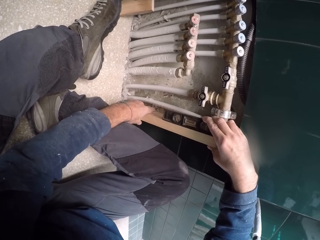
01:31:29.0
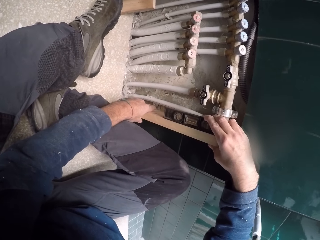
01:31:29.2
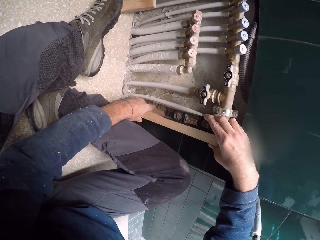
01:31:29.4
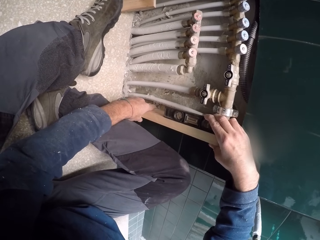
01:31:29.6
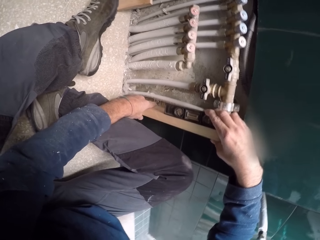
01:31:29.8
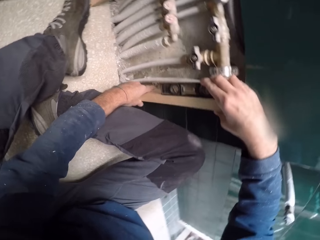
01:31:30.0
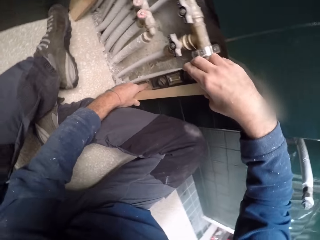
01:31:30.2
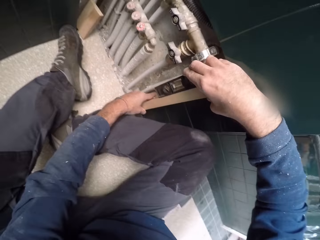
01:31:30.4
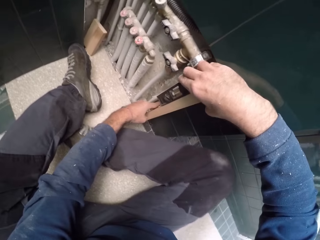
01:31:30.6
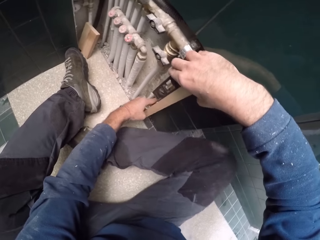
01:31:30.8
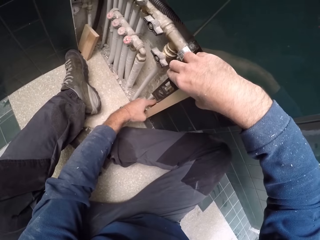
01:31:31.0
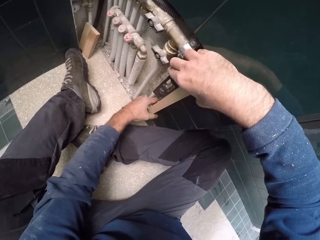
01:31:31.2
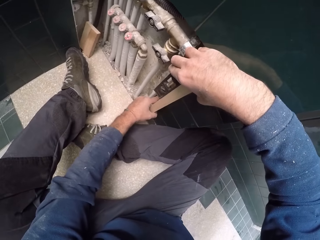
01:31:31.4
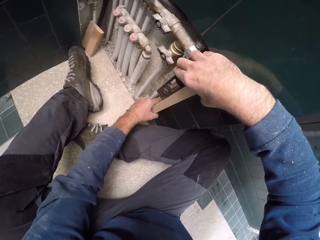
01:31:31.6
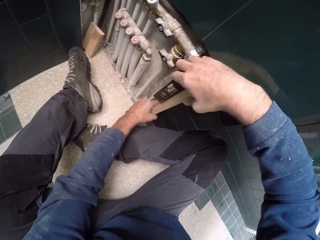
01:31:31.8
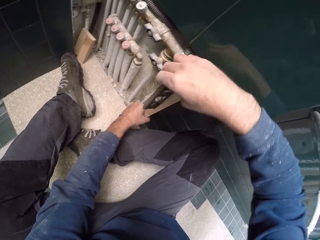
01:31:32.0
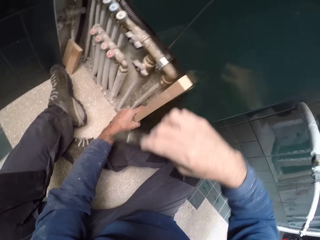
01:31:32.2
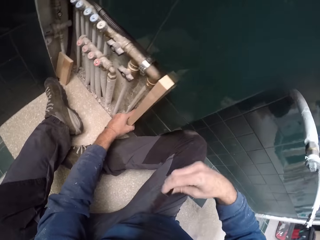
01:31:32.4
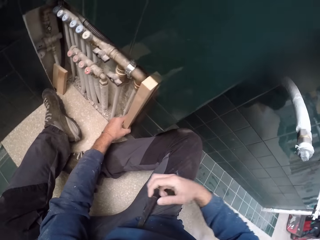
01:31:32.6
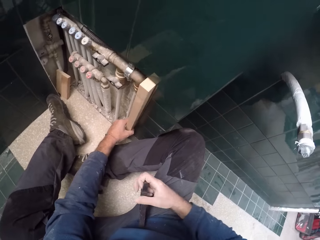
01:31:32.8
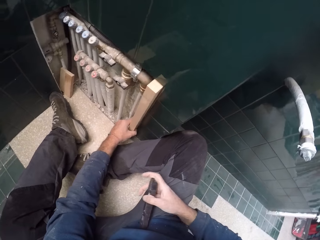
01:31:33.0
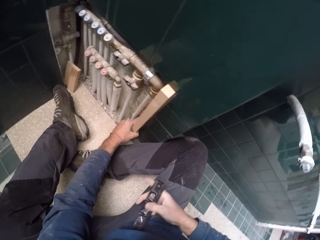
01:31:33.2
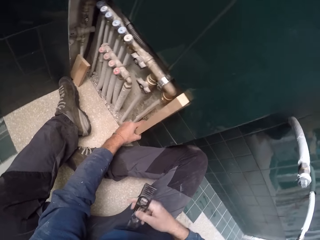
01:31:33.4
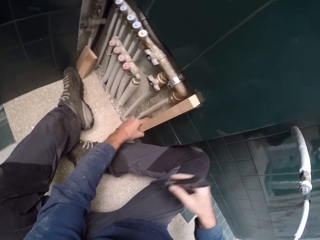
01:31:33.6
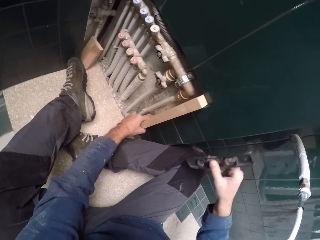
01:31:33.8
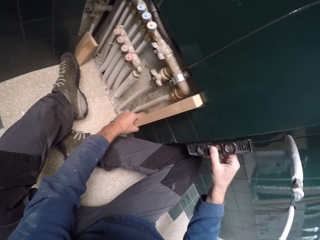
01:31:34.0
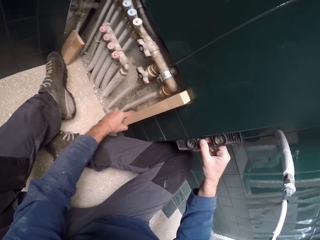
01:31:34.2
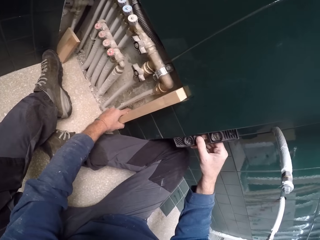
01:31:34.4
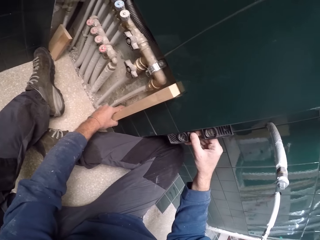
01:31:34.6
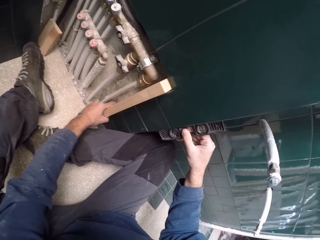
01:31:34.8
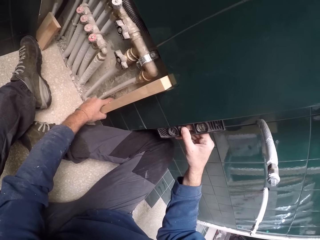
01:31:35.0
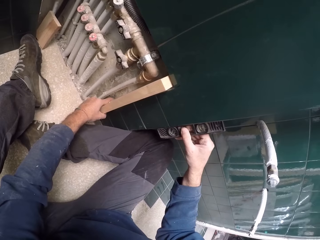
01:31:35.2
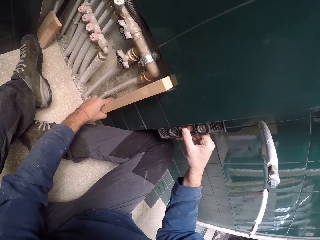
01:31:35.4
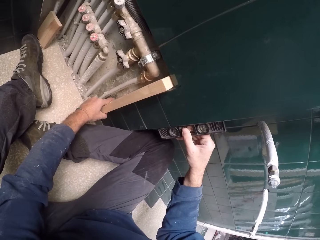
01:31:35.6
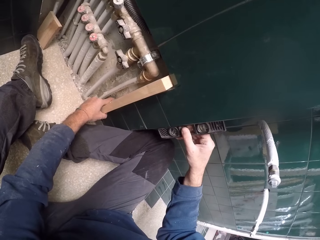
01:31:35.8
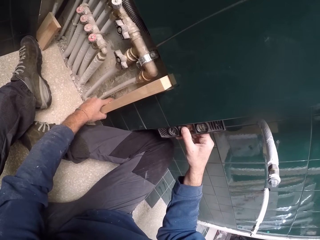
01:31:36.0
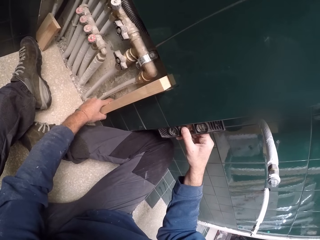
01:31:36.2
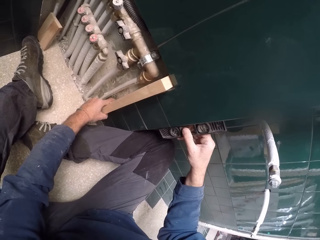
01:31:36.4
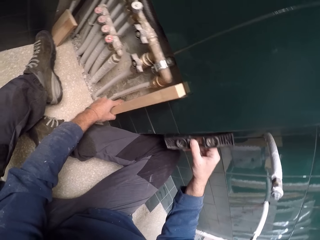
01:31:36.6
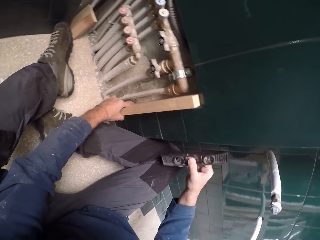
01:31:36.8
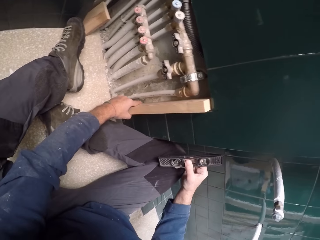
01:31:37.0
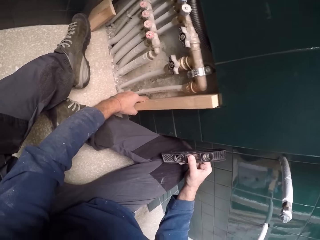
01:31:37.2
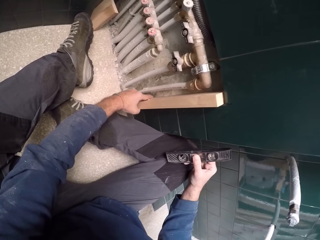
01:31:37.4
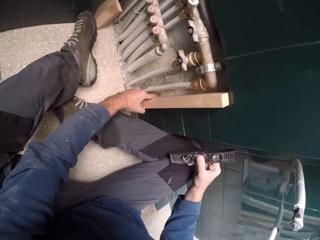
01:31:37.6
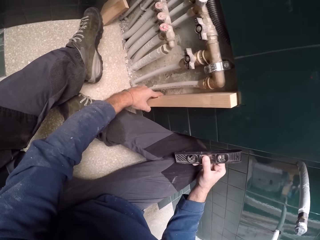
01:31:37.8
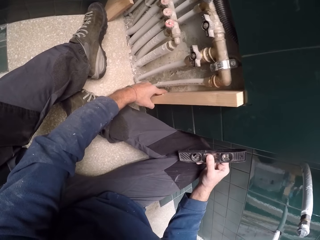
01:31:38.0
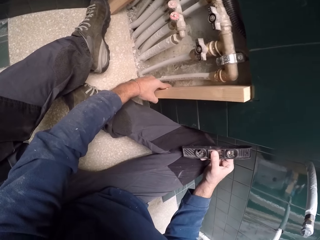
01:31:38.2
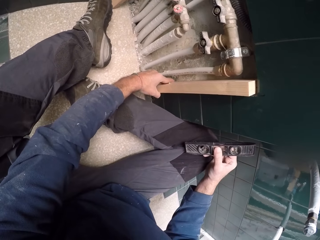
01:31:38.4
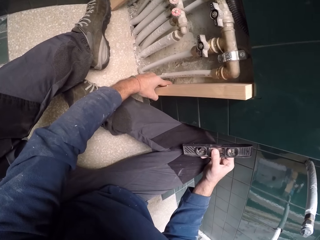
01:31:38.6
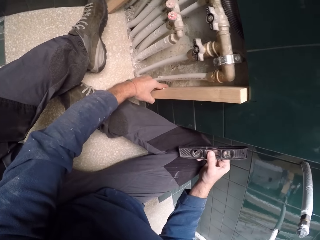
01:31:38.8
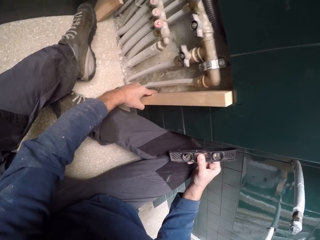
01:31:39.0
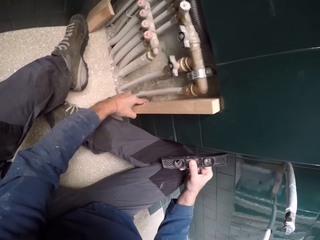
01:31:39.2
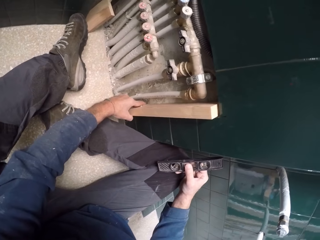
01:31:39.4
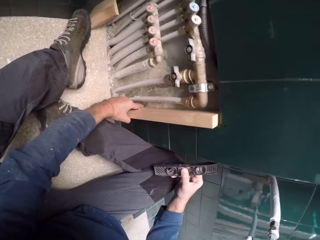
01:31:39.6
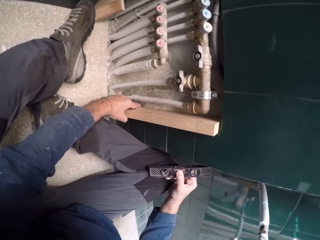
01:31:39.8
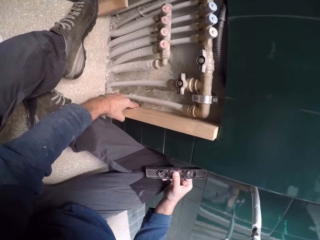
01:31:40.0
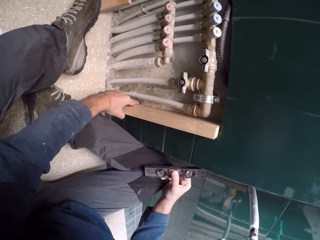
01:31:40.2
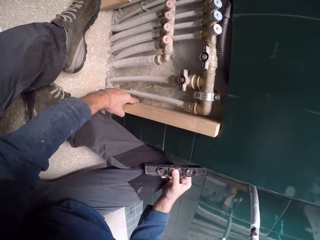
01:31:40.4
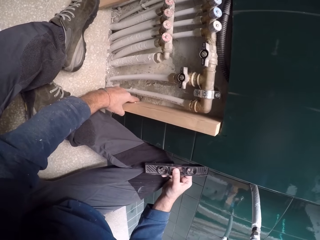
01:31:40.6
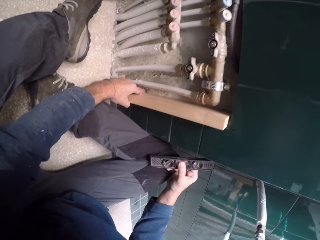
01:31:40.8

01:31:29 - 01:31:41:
The camera wearer removes the torpedo level on the plank with his right hand. He puts down an object. He puts the torpedo level on the wall with his right hand. He takes a level of the wall with the torpedo level in his right hand. He removes the torpedo level from the wall with his right hand.

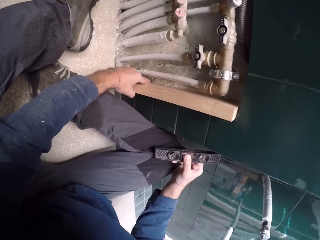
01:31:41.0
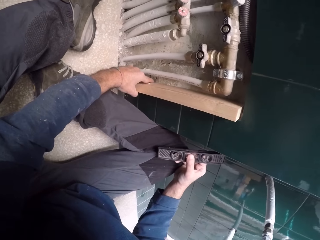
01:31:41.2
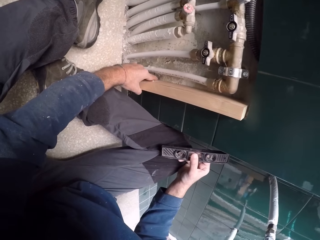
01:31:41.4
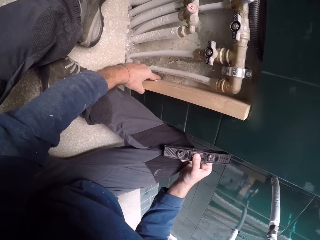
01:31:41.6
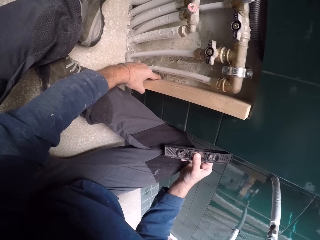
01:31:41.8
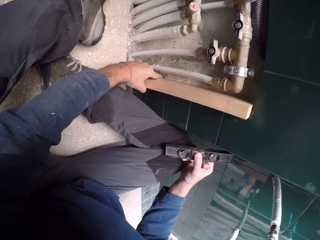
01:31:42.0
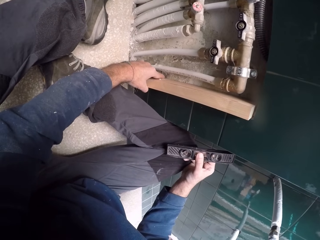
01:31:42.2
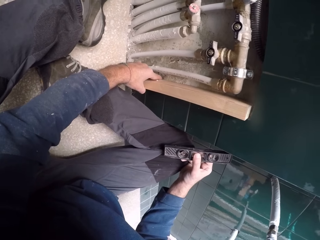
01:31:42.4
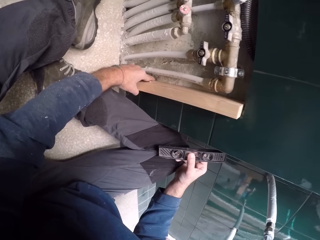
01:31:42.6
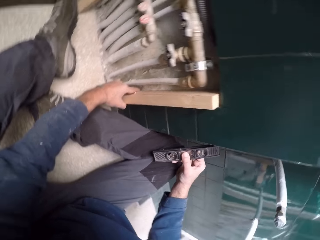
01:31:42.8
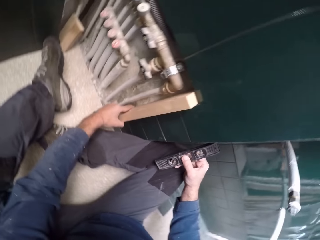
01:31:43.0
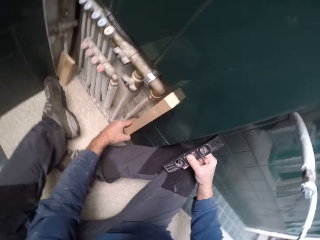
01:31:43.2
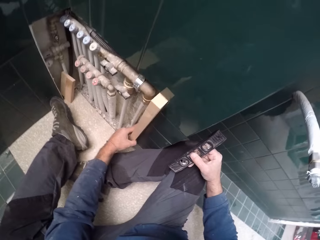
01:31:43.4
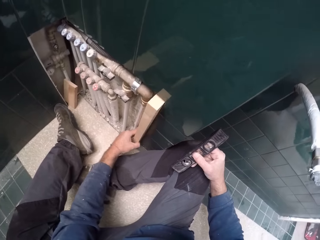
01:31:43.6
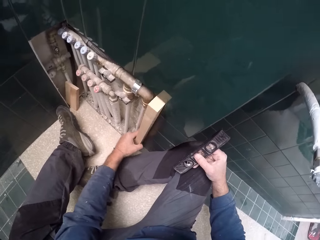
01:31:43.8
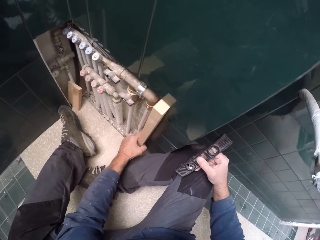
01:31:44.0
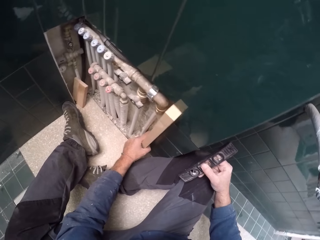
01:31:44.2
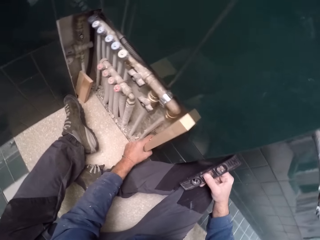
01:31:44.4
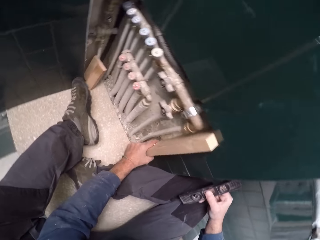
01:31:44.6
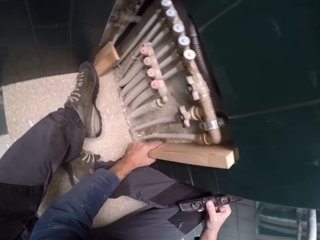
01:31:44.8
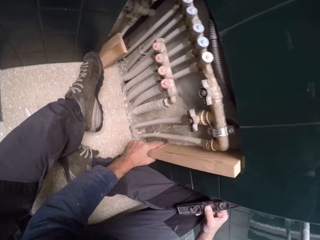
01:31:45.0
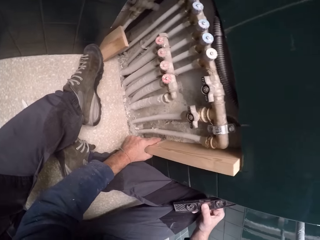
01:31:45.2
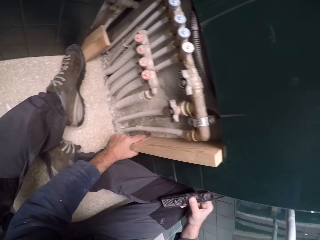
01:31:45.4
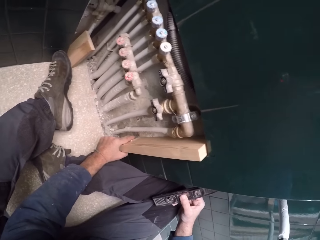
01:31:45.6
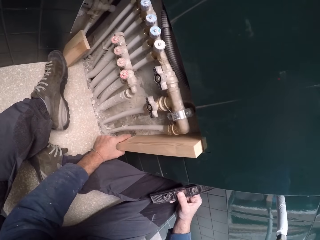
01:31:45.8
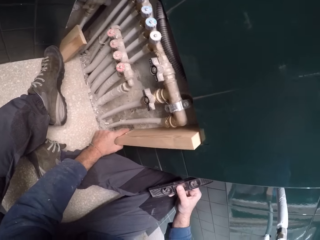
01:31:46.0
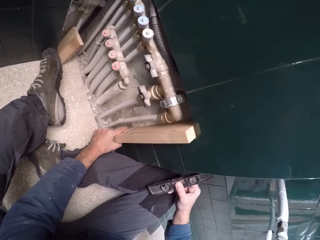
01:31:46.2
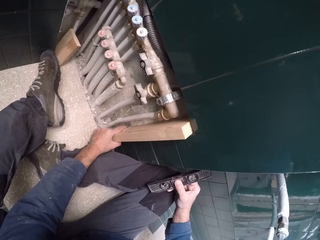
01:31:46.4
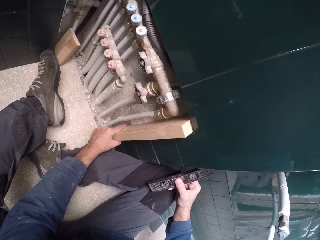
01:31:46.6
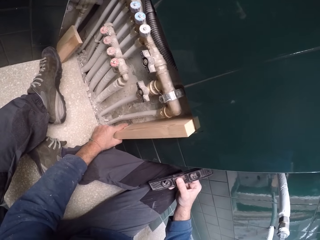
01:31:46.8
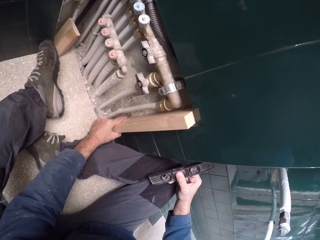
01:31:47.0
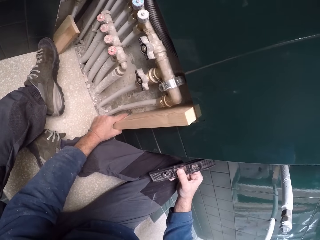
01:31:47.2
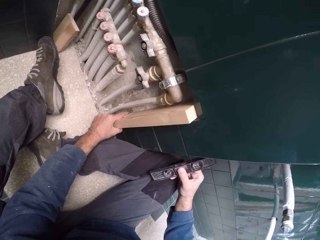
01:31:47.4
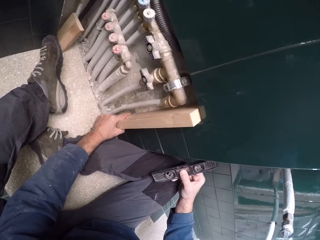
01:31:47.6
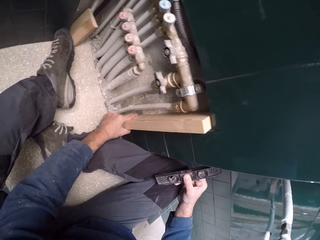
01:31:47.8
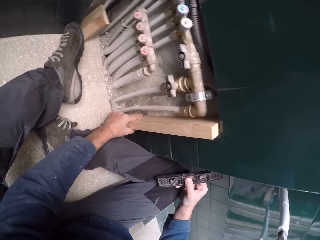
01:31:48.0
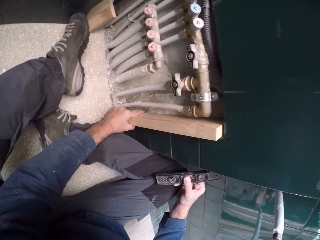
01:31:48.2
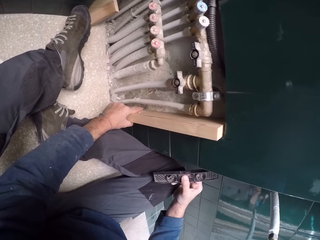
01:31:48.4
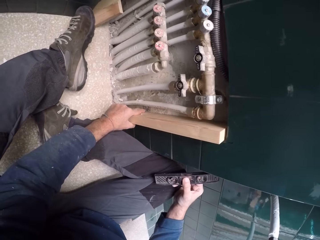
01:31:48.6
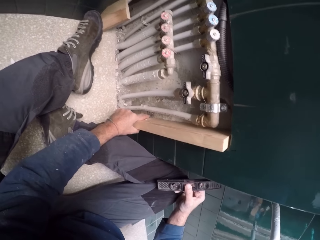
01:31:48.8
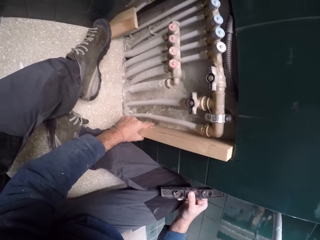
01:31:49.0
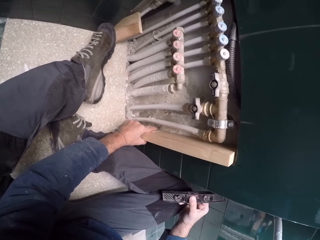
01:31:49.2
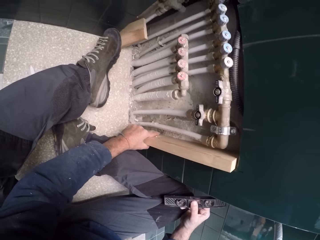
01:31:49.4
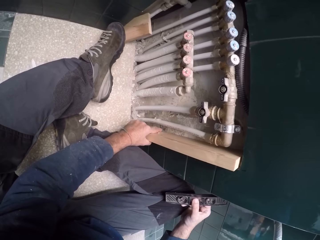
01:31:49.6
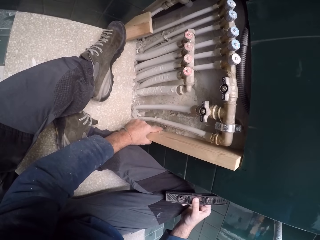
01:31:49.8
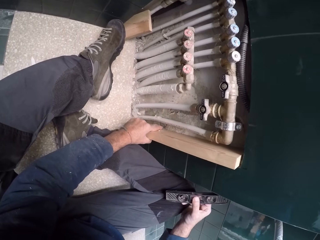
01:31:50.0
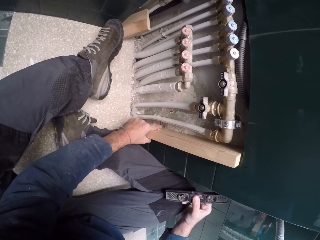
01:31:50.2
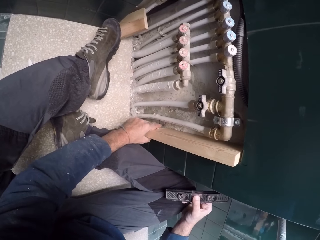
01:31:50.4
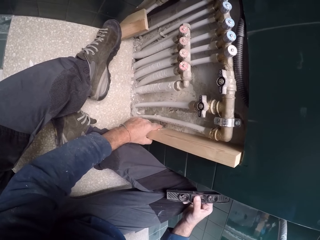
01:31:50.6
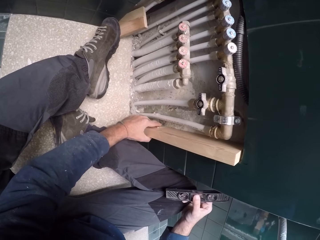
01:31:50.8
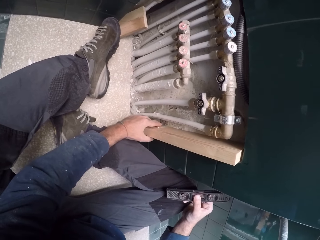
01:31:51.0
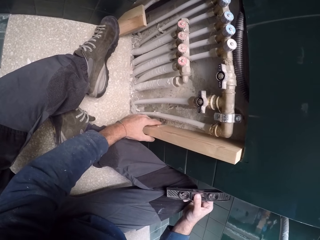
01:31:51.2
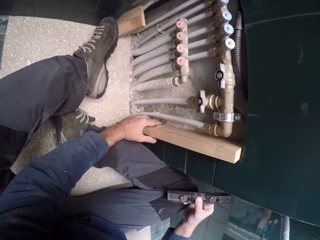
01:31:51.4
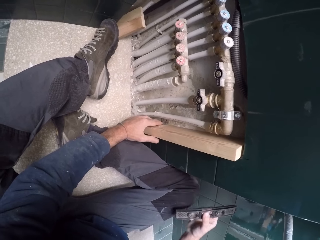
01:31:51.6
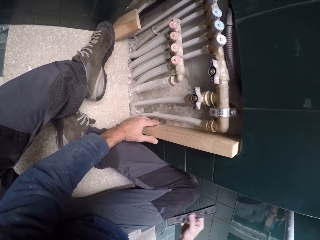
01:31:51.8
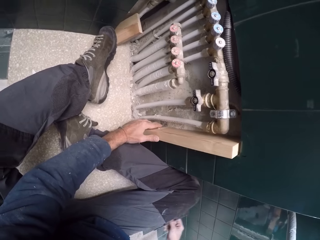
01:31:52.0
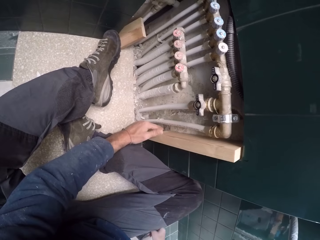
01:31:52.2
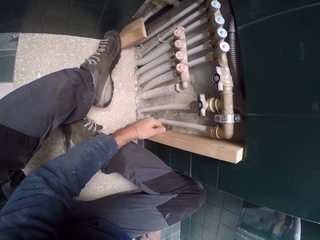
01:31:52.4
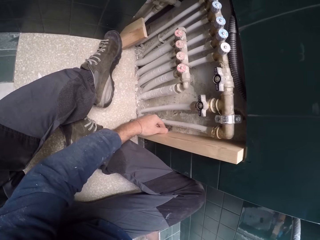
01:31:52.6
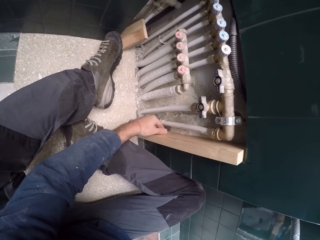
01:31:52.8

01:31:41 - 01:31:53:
The camera wearer looks around. He drops the torpedo level in his right hand on the floor.
